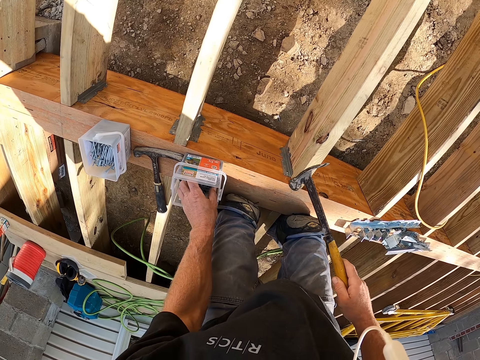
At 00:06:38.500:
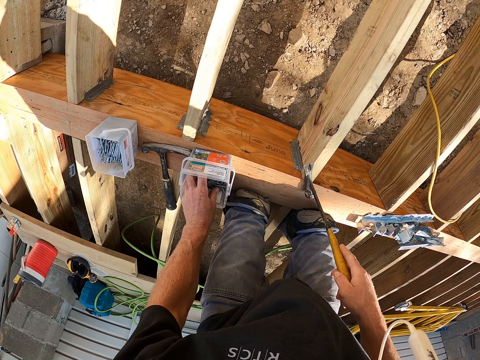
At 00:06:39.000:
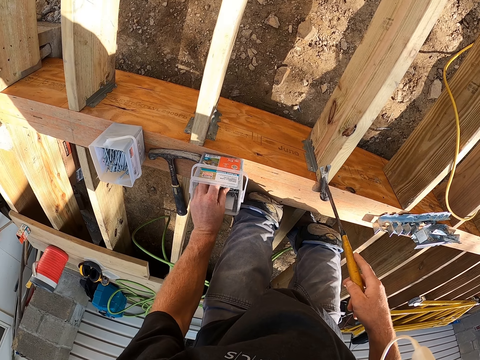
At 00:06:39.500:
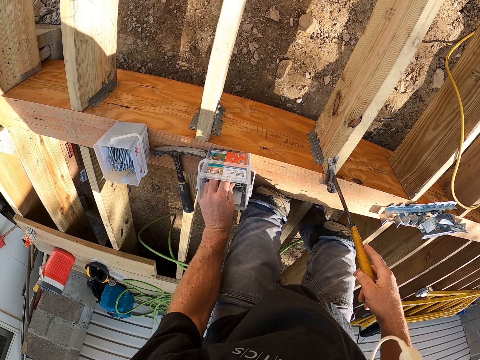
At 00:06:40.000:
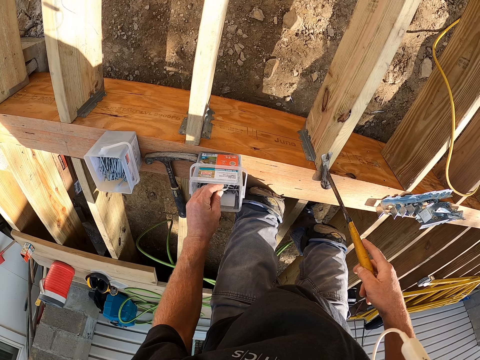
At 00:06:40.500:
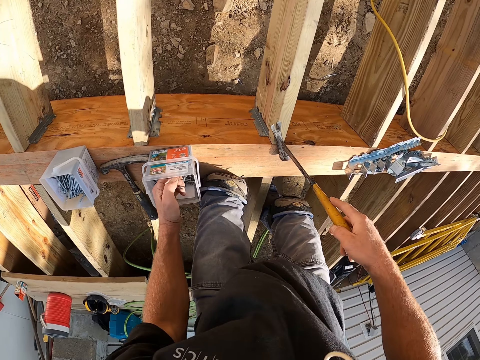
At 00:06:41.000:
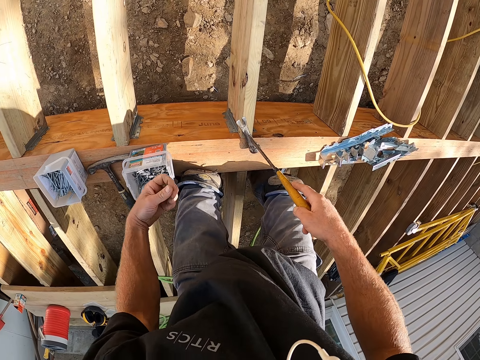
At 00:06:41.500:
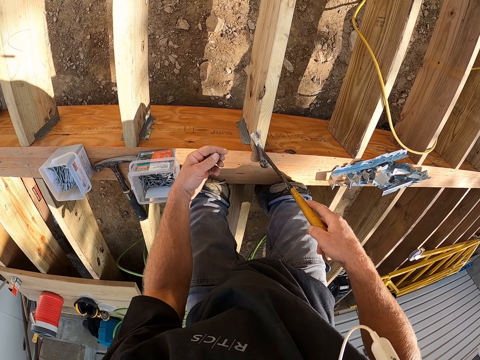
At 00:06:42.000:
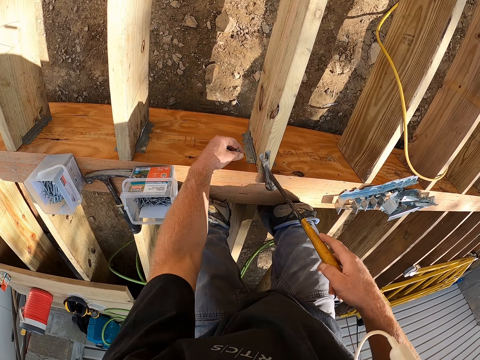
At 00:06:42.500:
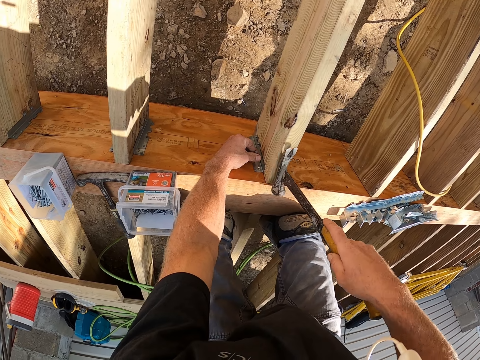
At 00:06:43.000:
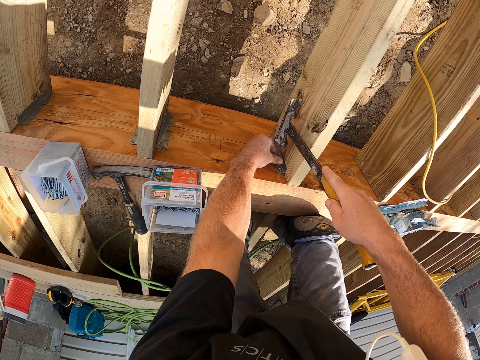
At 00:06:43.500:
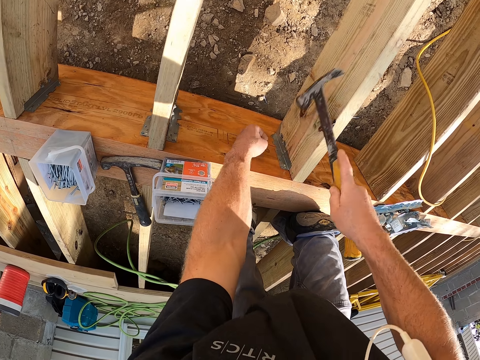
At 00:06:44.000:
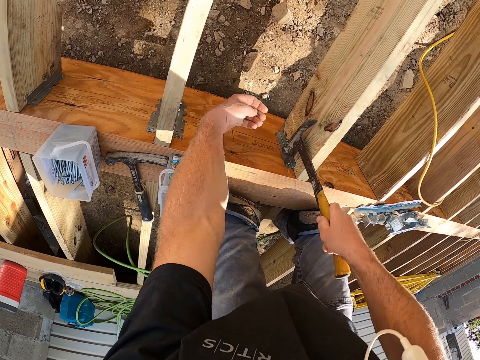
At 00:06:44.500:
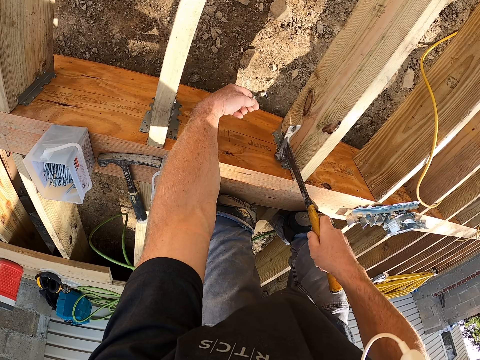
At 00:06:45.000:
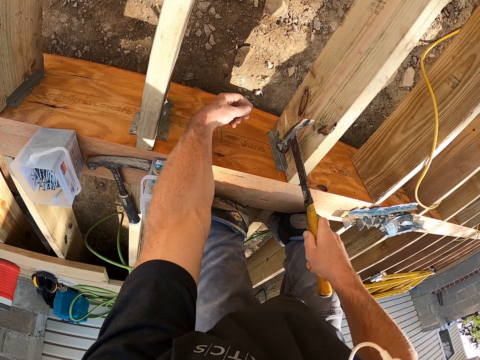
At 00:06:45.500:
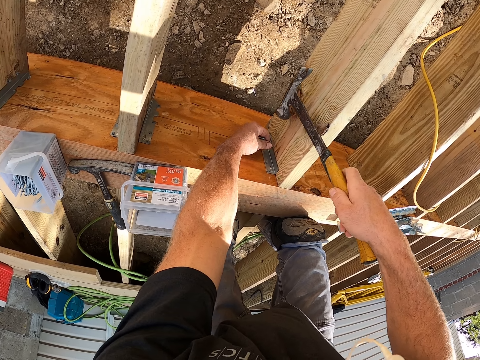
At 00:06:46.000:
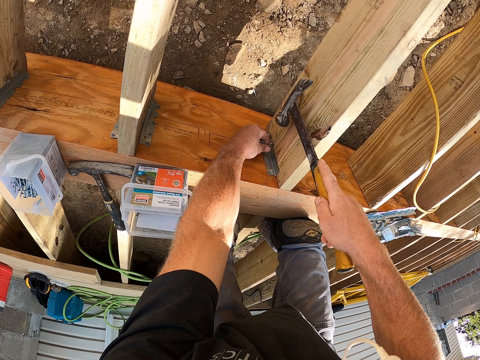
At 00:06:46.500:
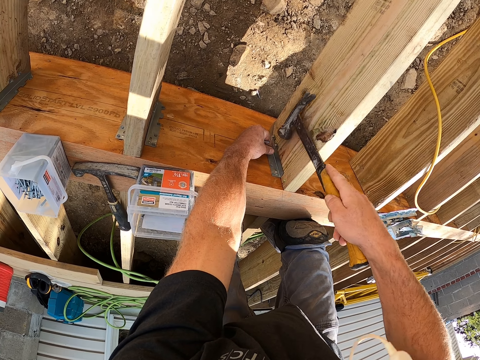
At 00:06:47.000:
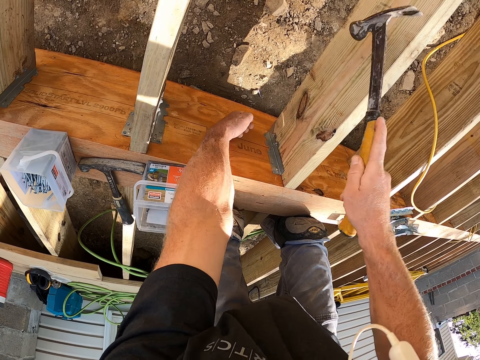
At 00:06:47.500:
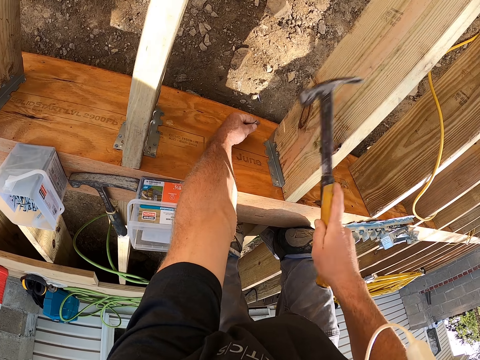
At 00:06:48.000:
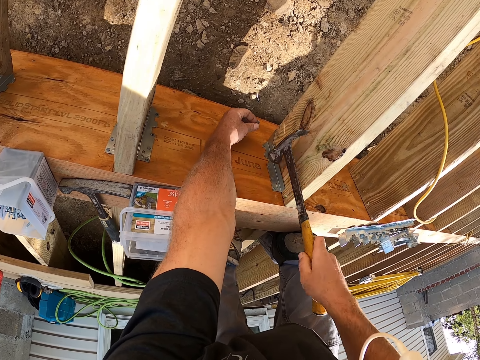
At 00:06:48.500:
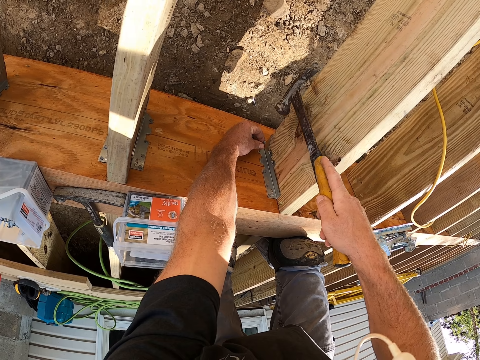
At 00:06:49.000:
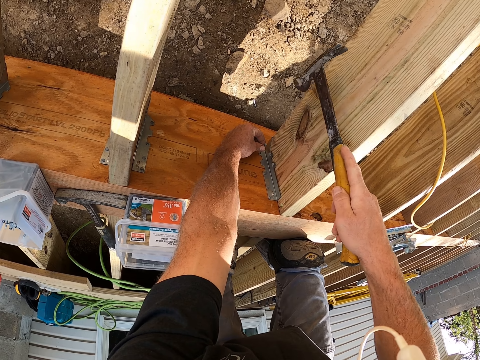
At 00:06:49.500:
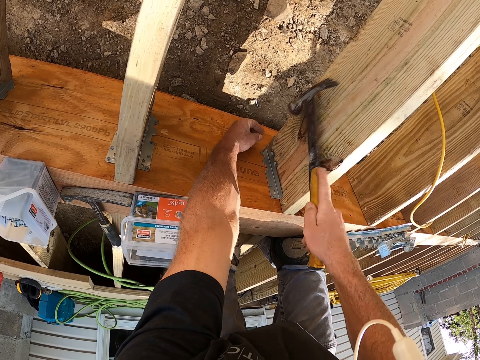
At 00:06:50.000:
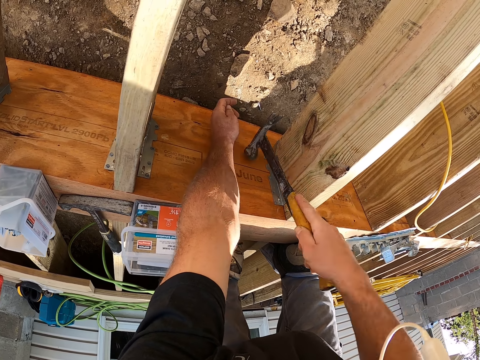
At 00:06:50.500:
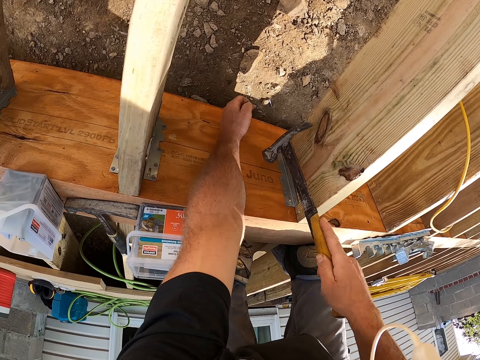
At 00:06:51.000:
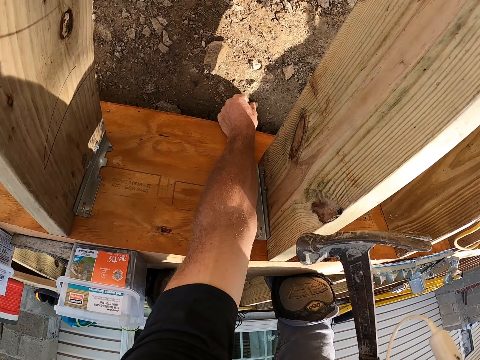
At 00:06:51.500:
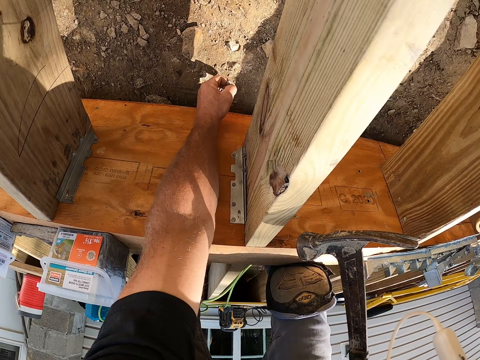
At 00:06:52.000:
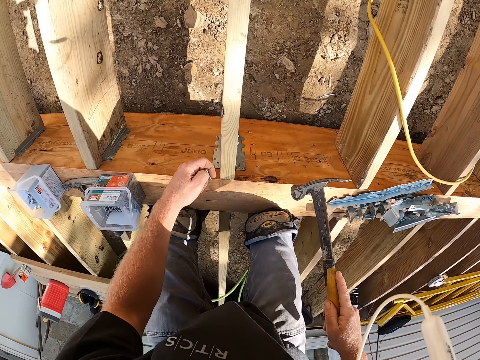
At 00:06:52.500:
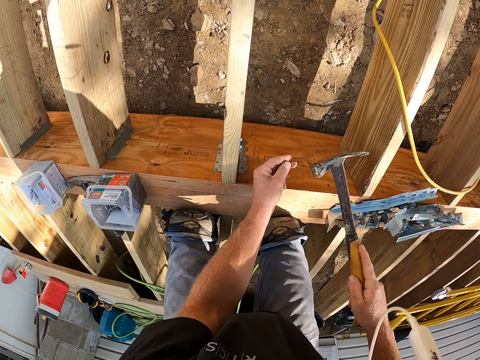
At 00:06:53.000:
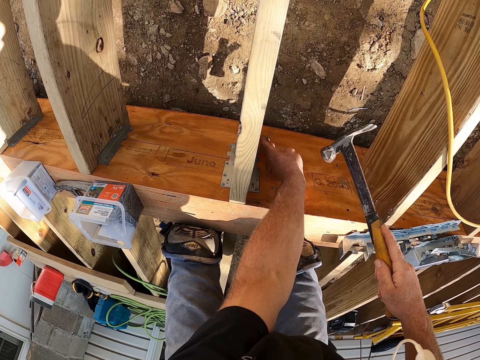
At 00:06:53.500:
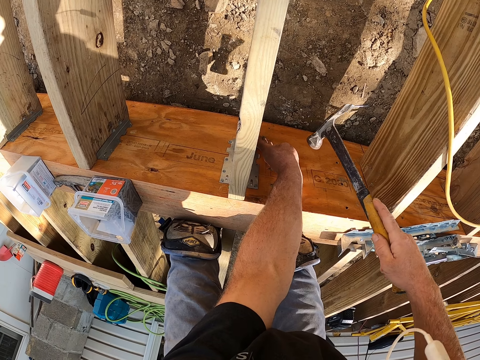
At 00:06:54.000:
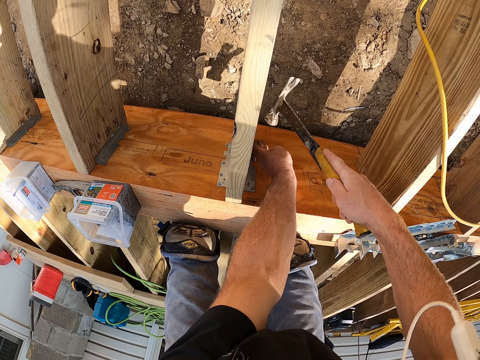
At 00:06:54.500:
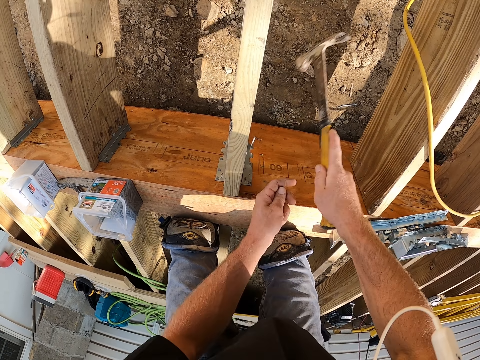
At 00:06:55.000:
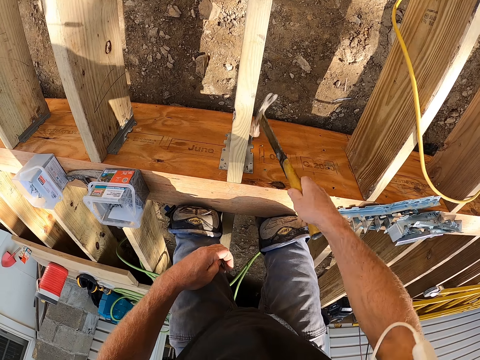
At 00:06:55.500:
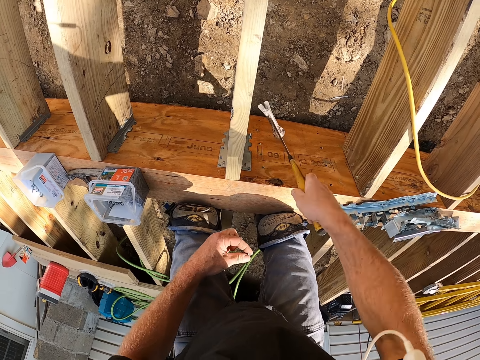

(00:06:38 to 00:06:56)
The camera wearer picks up a nail from a tin. They strike the nail with a hammer. They put the nail onto wood. They strike the nail with the hammer. They put the nail onto the wood. They strike the nail with the hammer. They pick up a nail off the ground. They put the nail against the wood. They hammer the nails on the timber.

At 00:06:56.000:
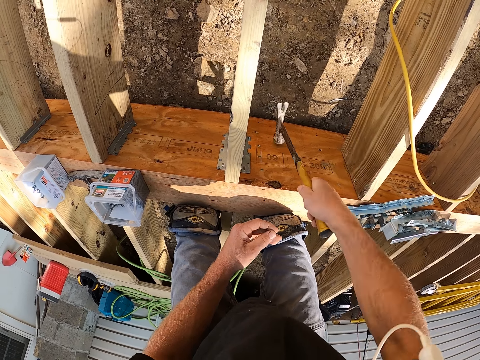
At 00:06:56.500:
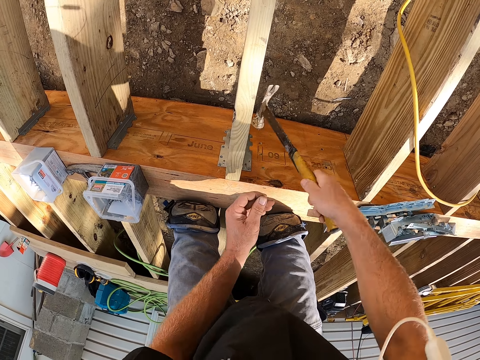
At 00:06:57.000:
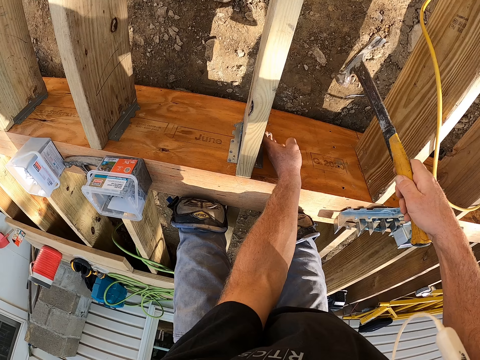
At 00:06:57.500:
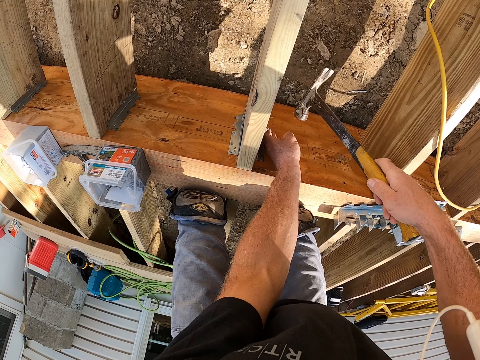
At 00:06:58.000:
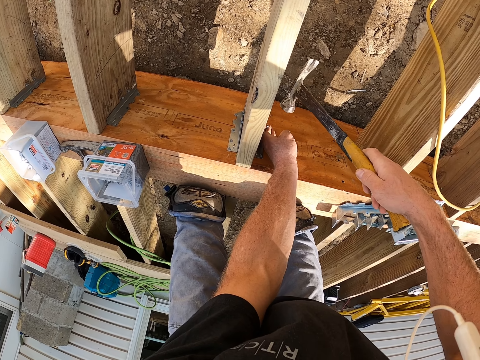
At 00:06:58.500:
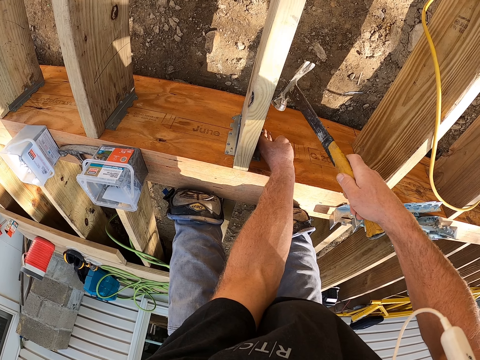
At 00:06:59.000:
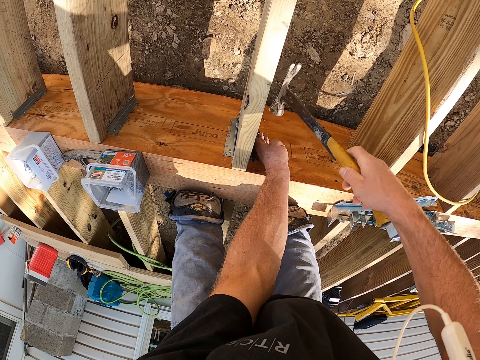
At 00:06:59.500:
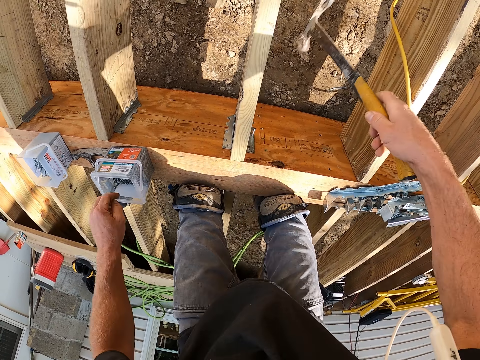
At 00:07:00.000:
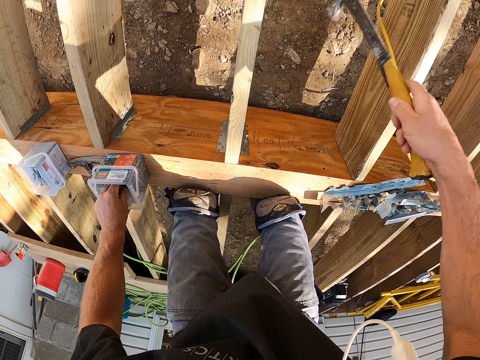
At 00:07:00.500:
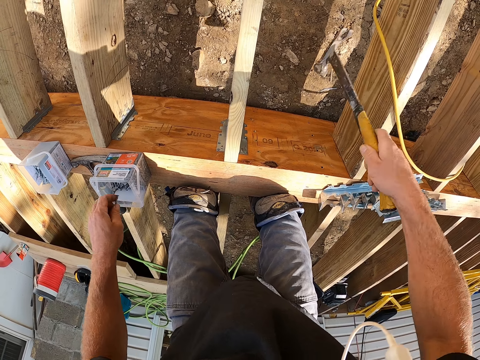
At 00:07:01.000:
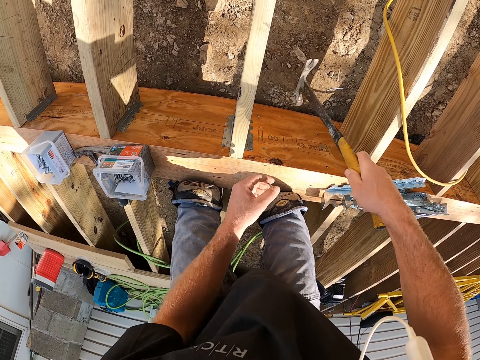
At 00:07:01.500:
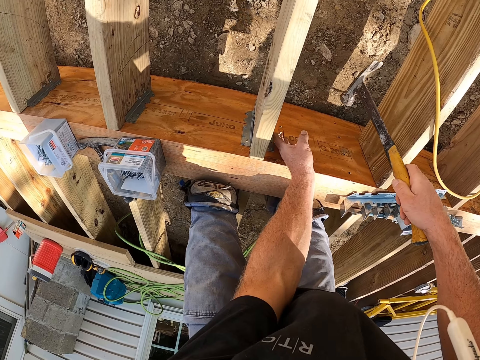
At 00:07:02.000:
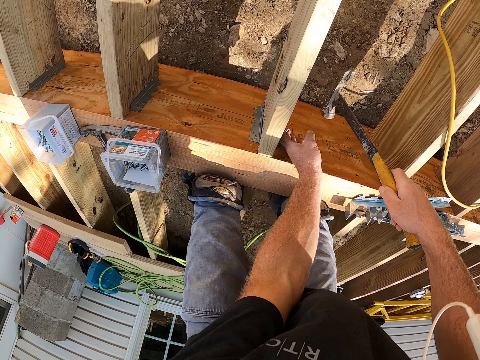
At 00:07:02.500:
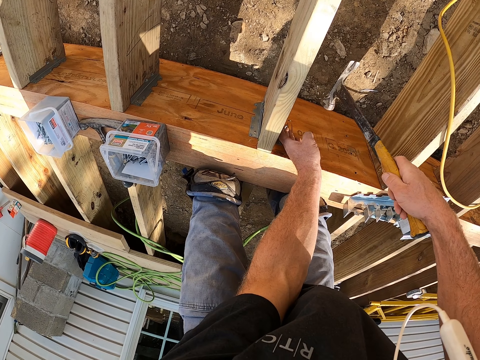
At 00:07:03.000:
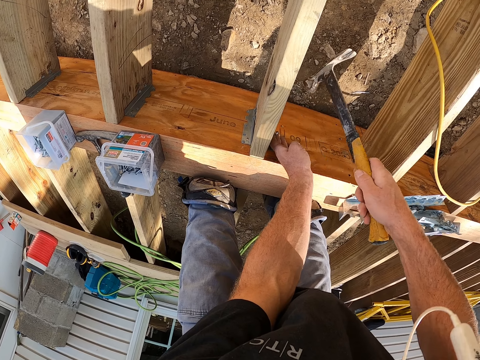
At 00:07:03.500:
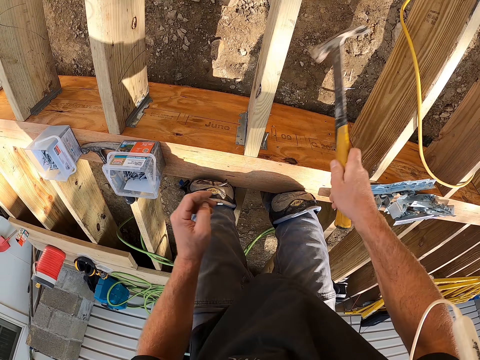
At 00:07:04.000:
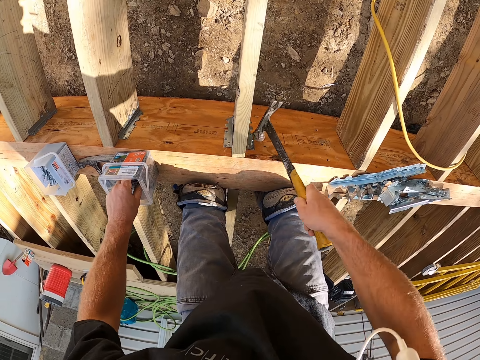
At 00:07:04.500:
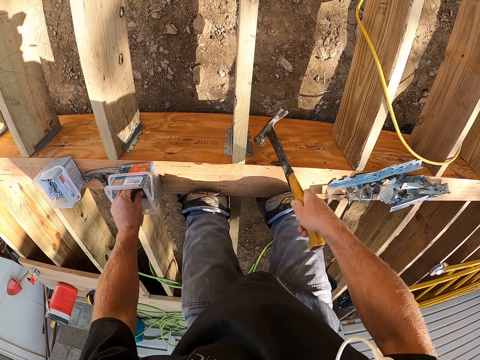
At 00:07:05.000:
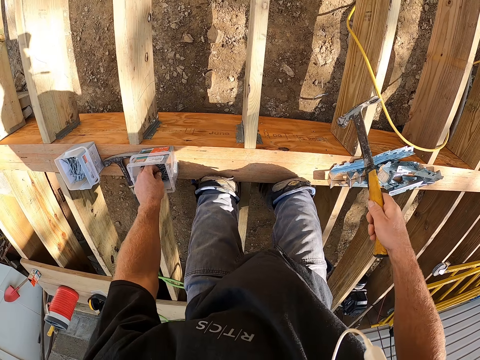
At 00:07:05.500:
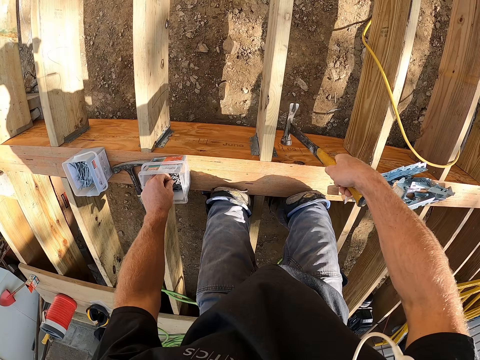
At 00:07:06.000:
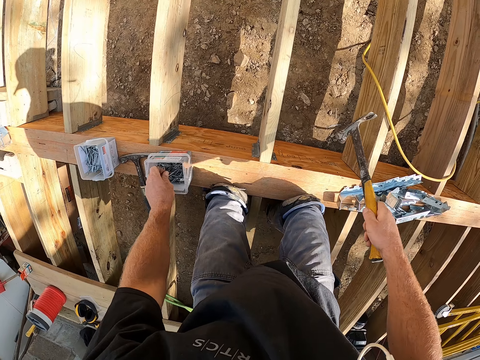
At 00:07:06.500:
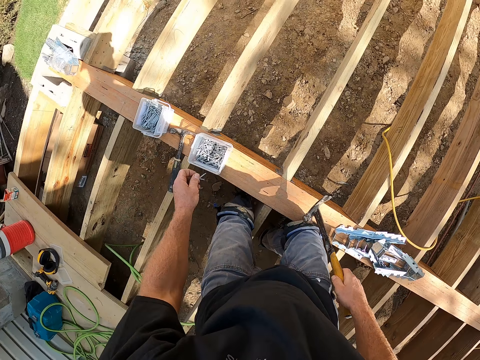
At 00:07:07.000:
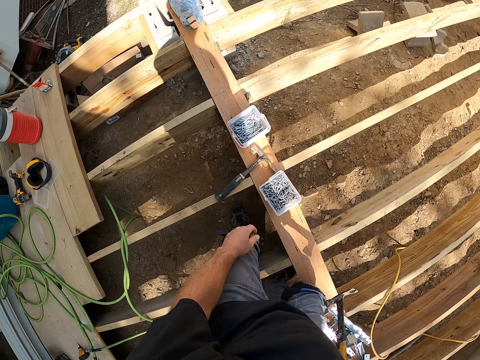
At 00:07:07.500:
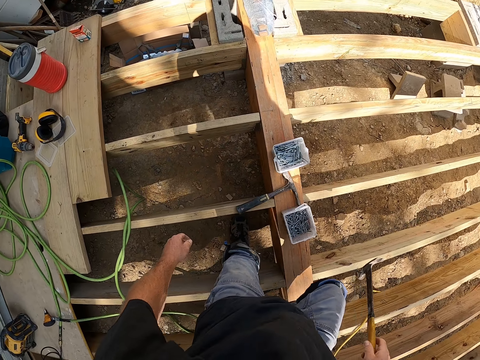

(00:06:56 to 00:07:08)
The camera wearer puts a nail against wood. They strike the nail with a hammer. They pick up a nail from a tin. They strike the nail with the hammer. They pick up a nail from the tin.
